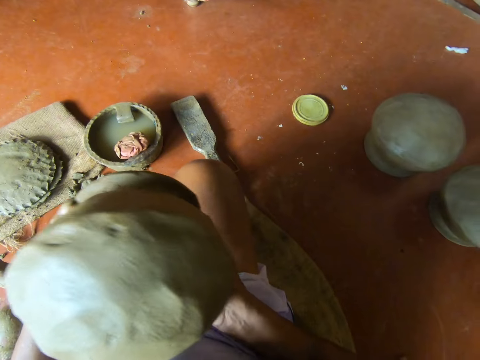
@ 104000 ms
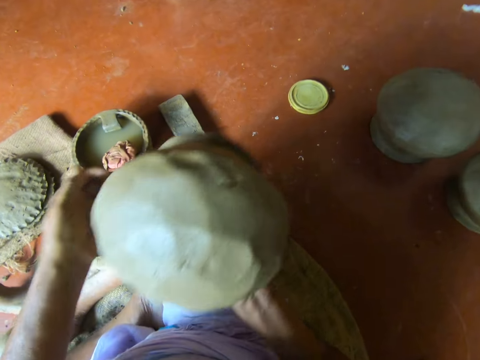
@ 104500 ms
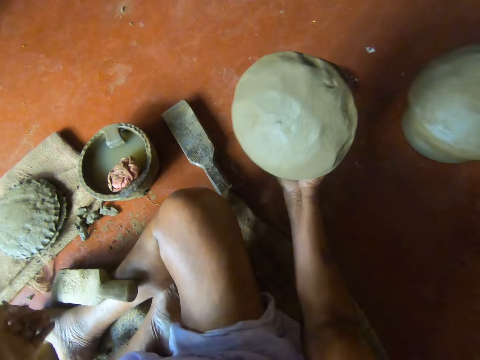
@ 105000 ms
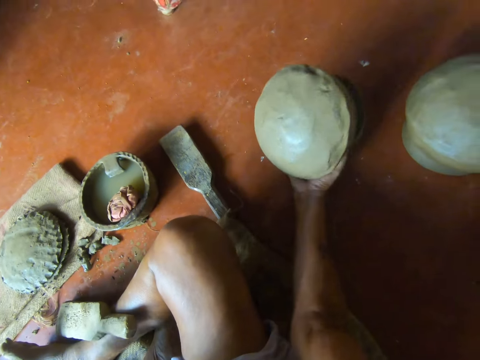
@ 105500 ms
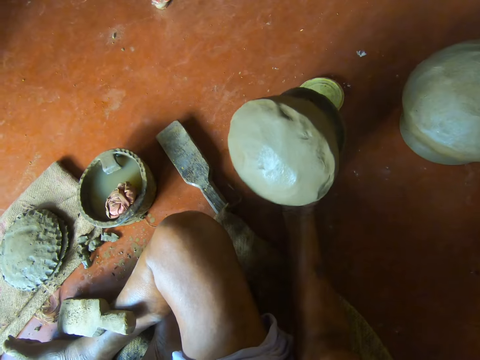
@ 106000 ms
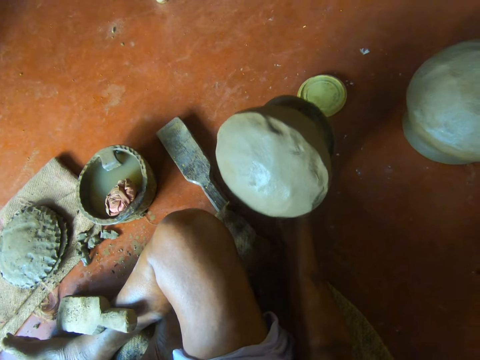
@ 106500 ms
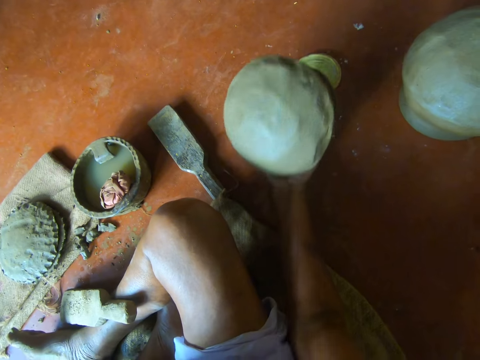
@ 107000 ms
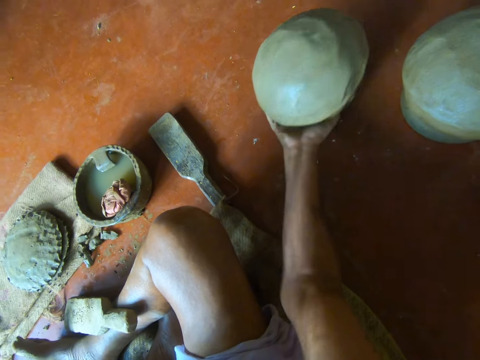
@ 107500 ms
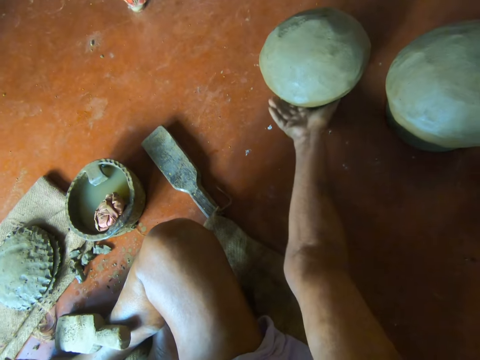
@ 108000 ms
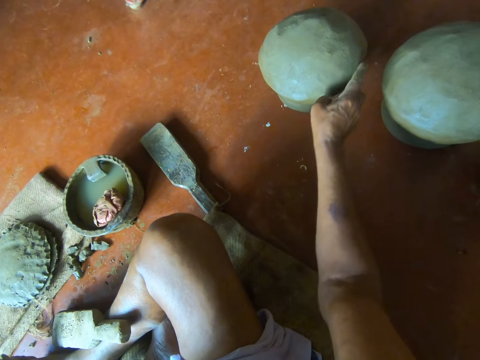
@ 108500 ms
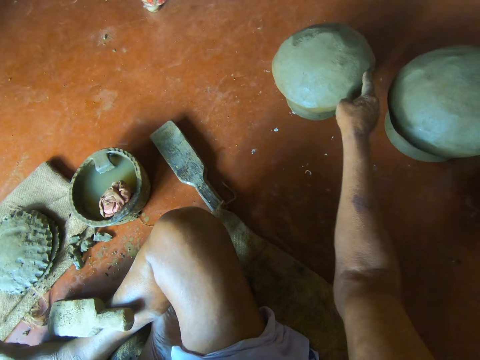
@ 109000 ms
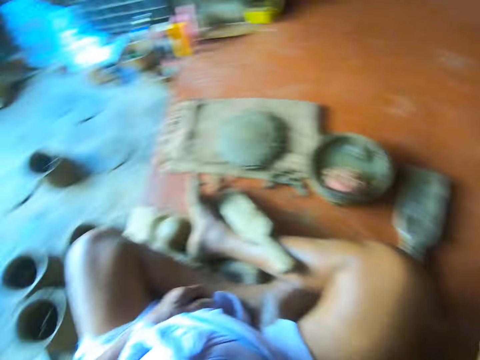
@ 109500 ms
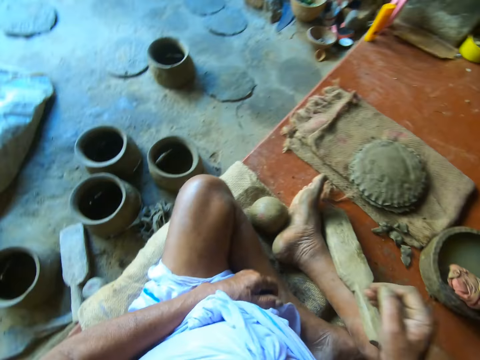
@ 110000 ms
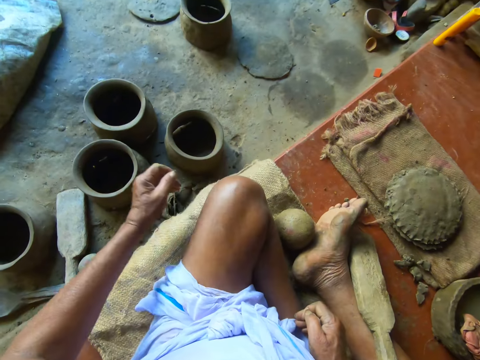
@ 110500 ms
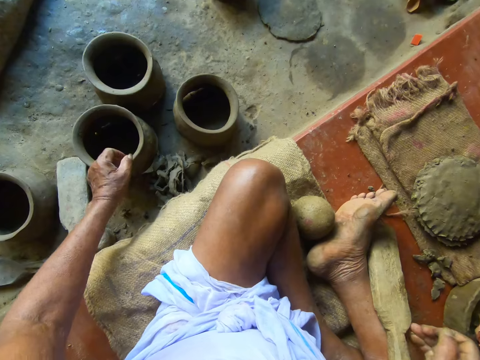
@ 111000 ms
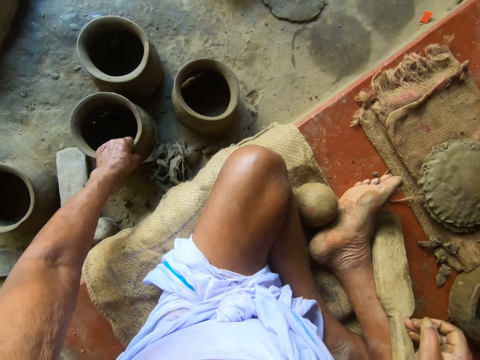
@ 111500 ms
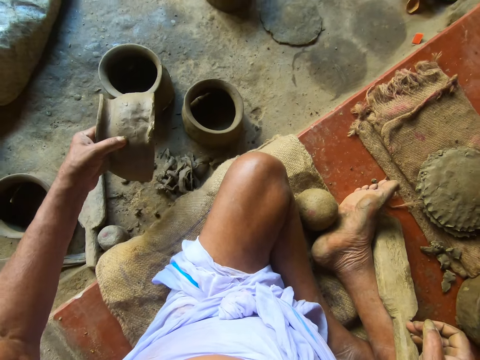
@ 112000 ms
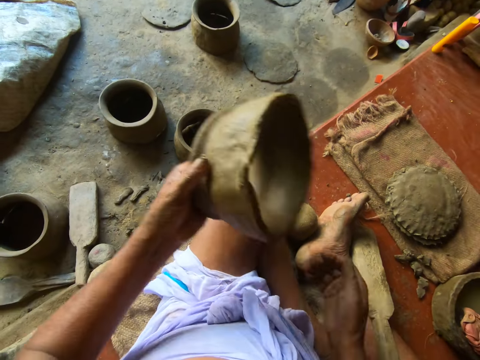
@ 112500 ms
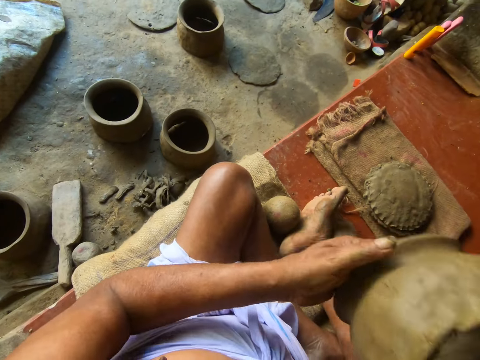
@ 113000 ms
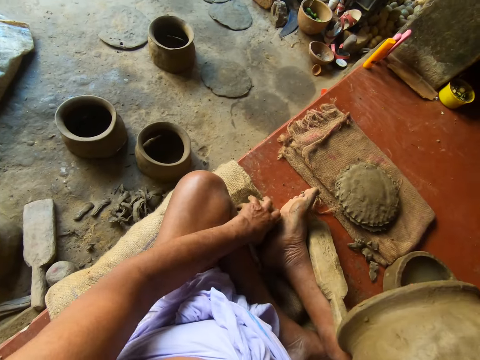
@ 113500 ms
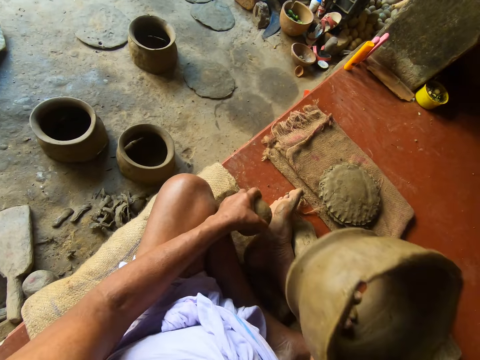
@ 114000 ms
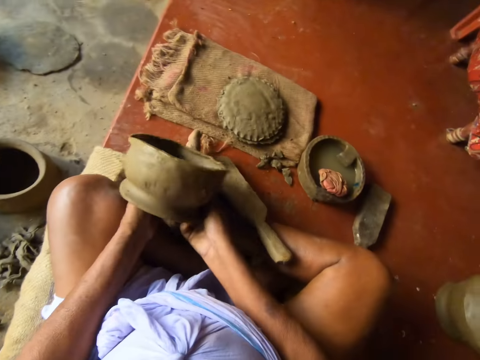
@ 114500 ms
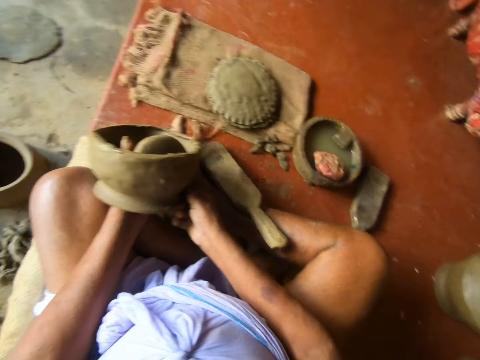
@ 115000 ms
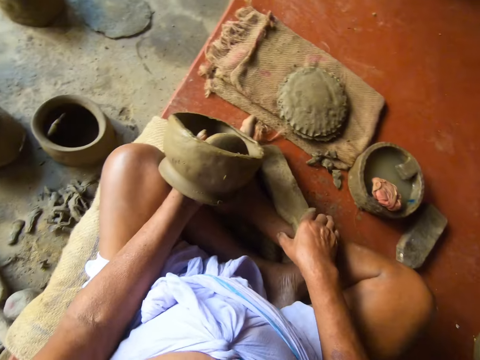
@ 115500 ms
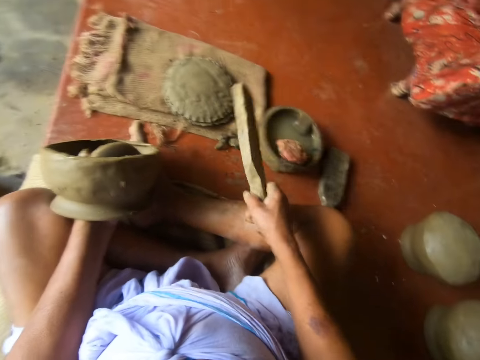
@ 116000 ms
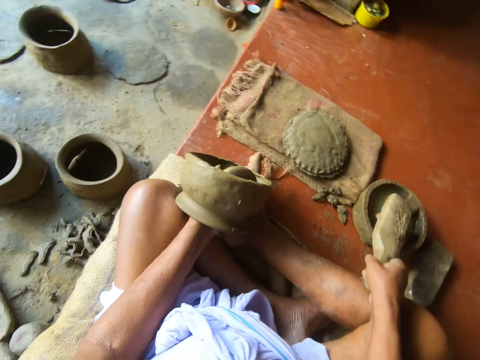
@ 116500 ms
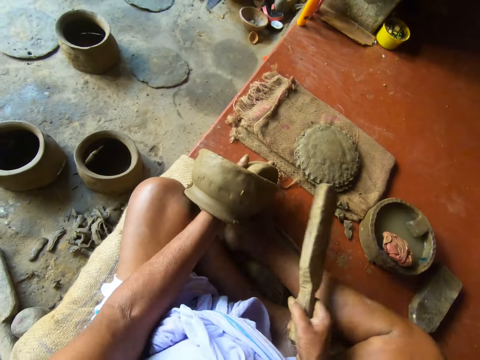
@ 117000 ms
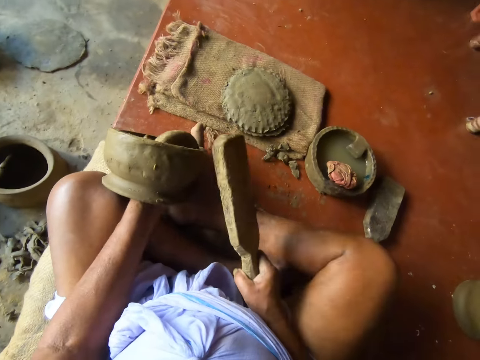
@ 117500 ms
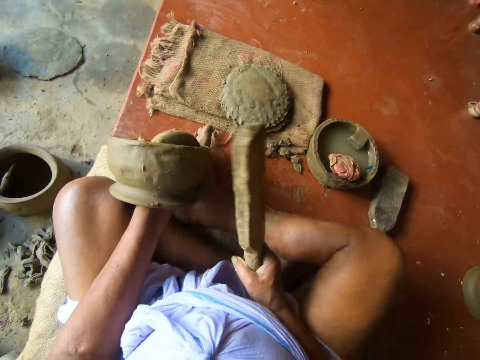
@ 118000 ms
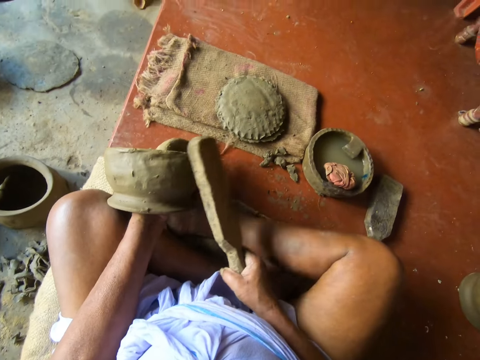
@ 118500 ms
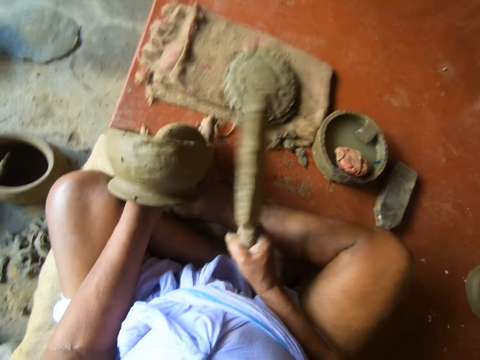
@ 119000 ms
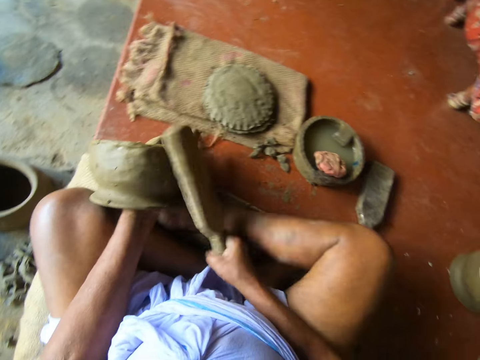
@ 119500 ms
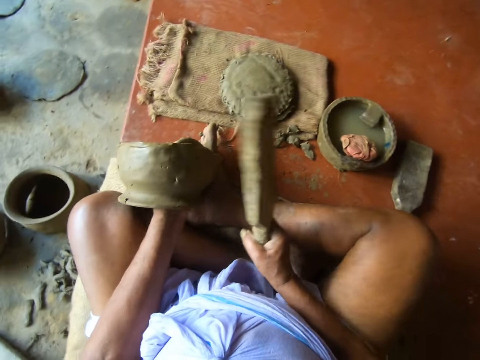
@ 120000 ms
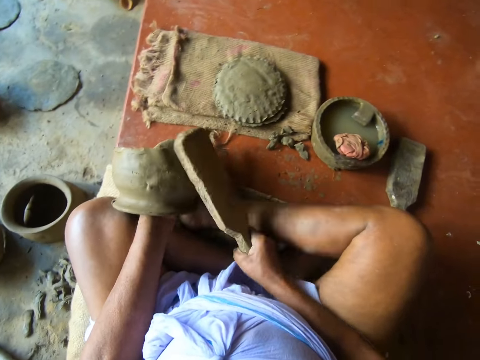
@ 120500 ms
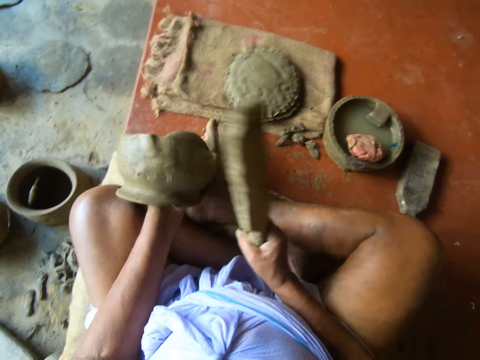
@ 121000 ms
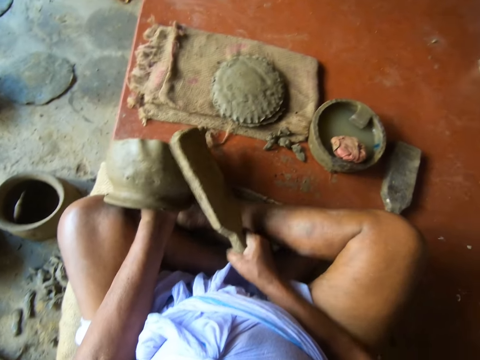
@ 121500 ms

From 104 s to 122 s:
The camera wearer drops the clay pot on the floor with his right hand. He picks up a clay mold on the floor with his left hand. He passes the clay mold from his left hand to his right hand. He picks up the stone on the floor with his left hand. He inserts the stone in the clay mold in his left hand. He holds the clay mold with the stone in his left hand. He picks up the molding stick or wood on the floor with his right hand. He dips the molding stick in the pot of water with his right hand. He gently hits the pot with a piece of wood. He molds the clay mold with the molding stick in his right hand.

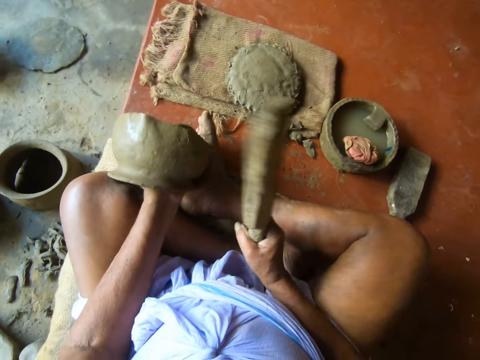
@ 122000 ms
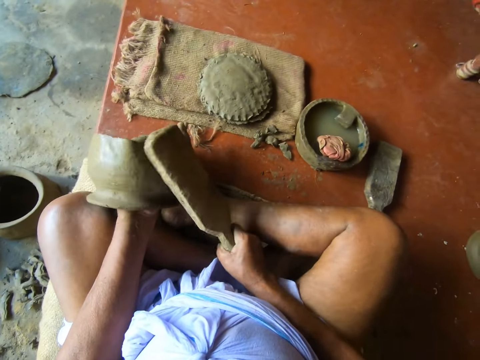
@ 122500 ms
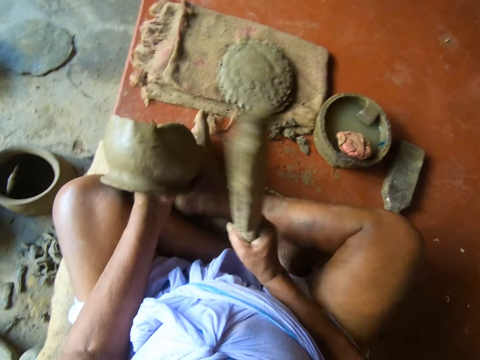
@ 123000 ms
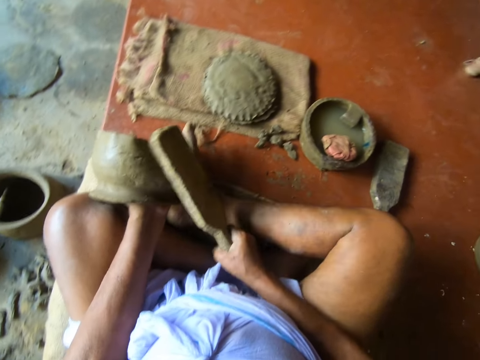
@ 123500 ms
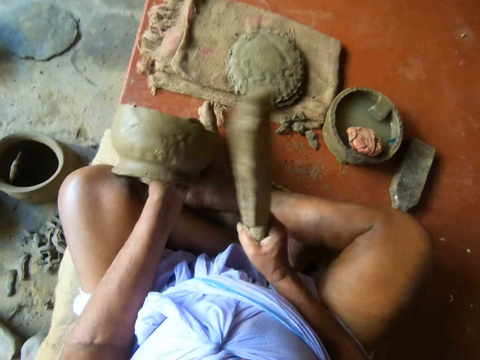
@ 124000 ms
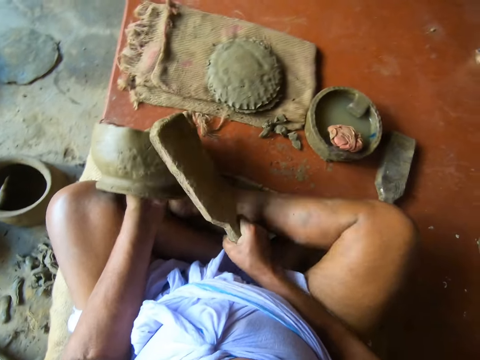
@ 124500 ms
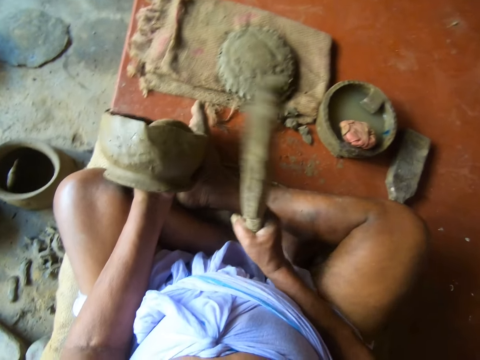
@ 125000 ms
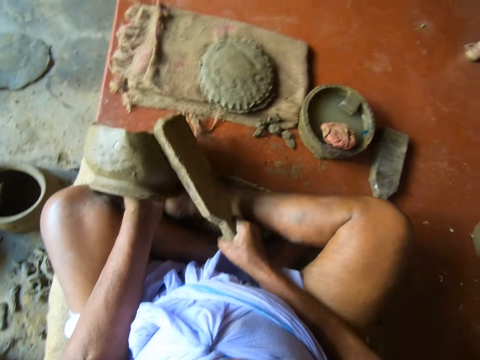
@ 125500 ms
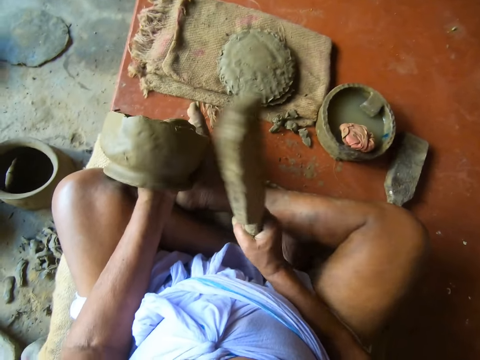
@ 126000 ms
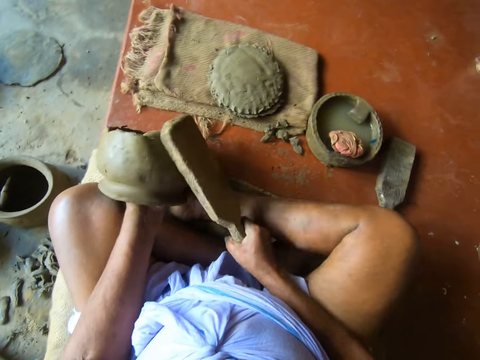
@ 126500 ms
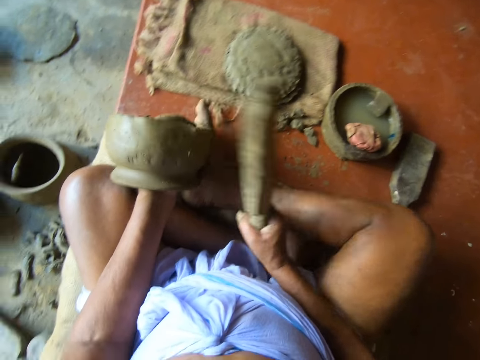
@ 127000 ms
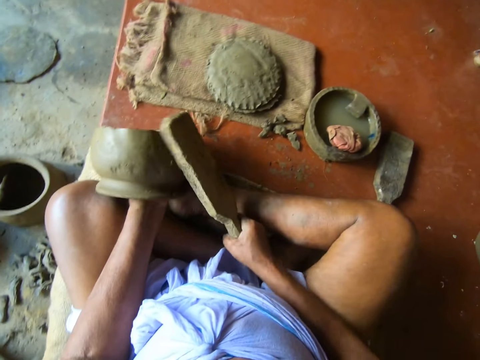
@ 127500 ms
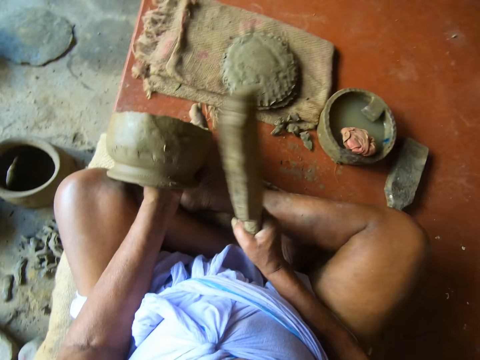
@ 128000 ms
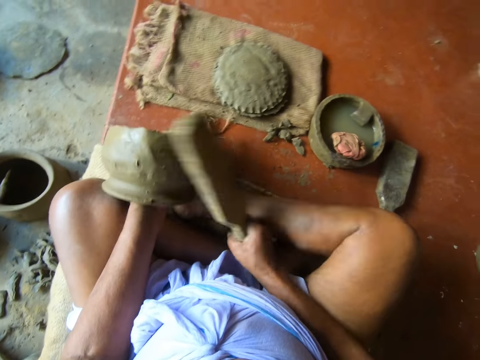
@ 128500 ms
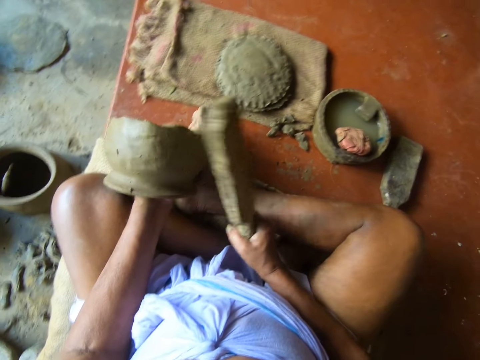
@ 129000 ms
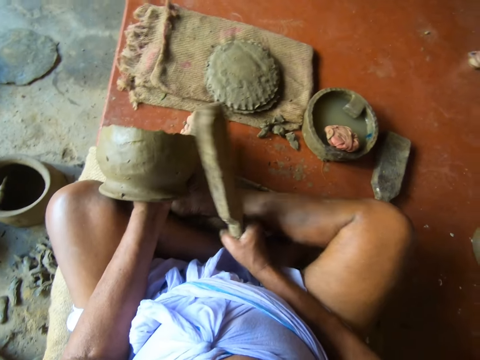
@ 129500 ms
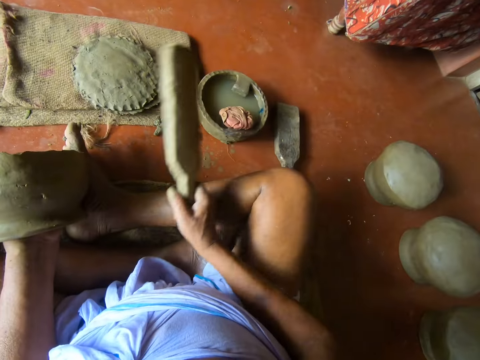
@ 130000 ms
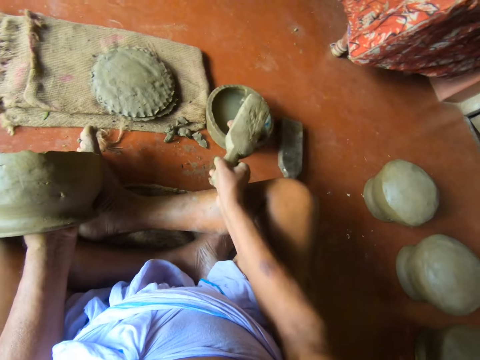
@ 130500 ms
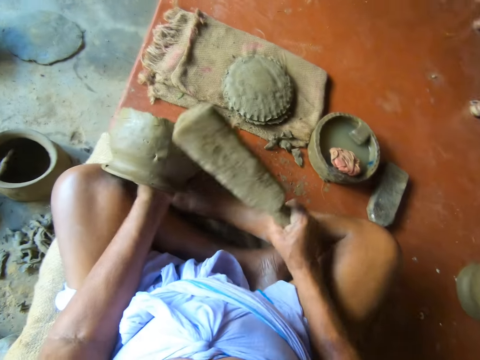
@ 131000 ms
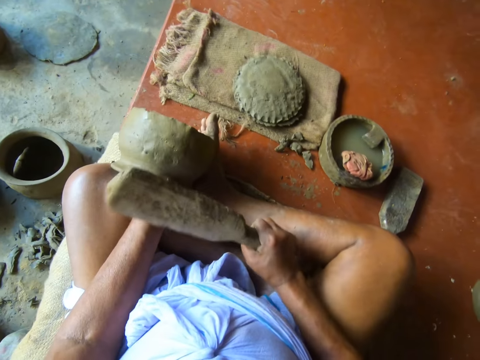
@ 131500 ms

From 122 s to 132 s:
The camera wearer dips the molding stick or wood in the pot of water with his right hand. He gently hits the pot with a piece of wood.
